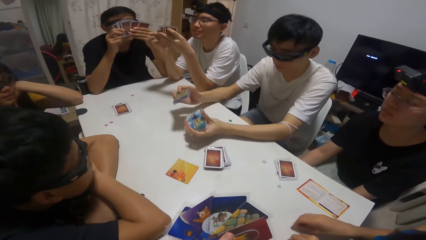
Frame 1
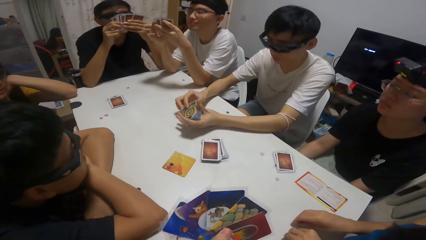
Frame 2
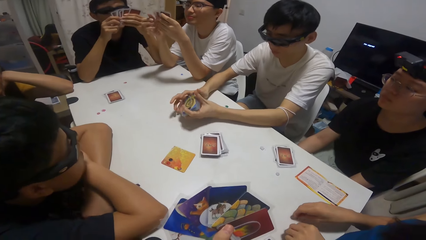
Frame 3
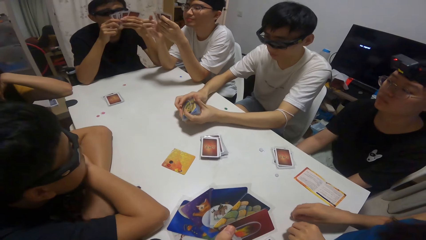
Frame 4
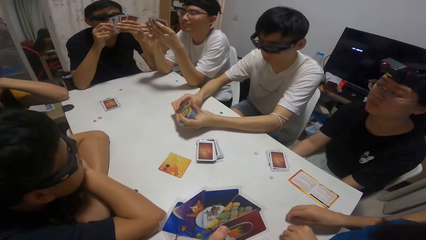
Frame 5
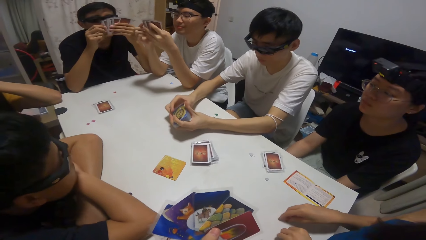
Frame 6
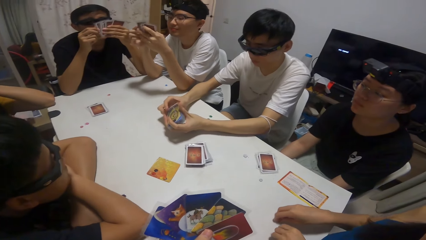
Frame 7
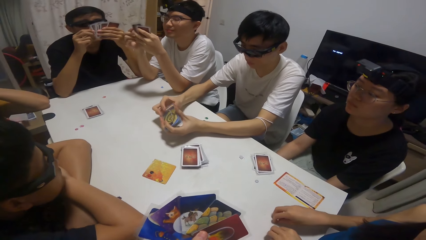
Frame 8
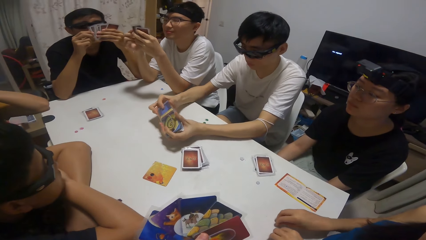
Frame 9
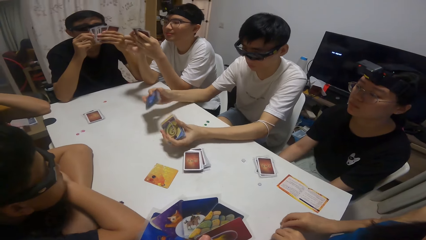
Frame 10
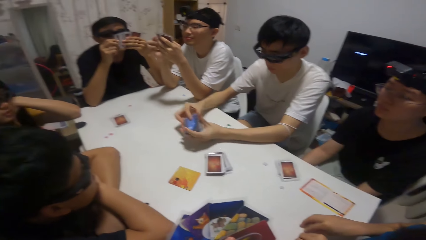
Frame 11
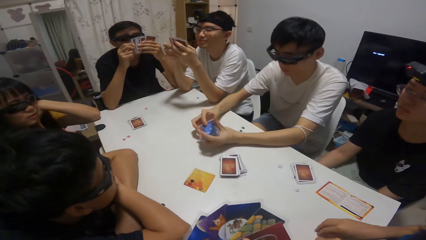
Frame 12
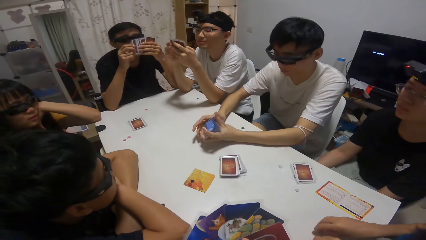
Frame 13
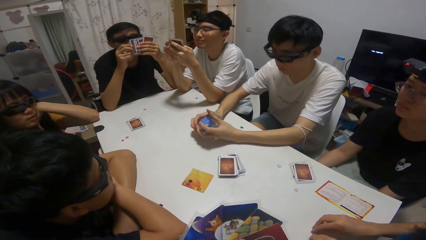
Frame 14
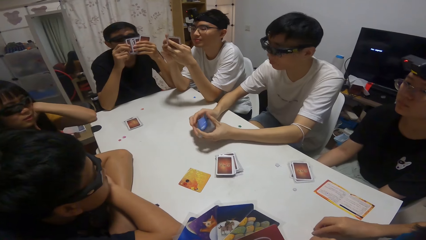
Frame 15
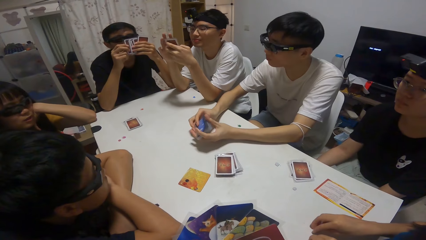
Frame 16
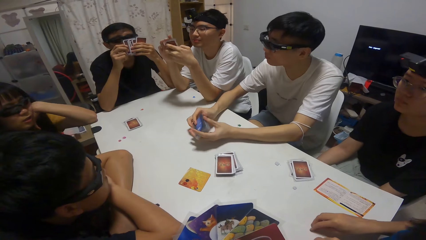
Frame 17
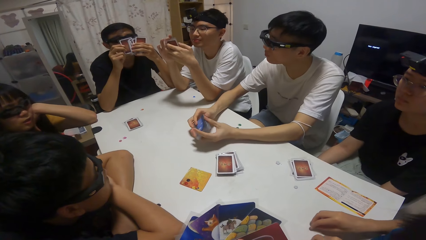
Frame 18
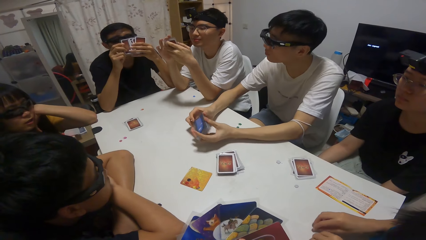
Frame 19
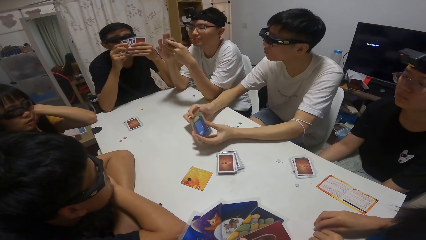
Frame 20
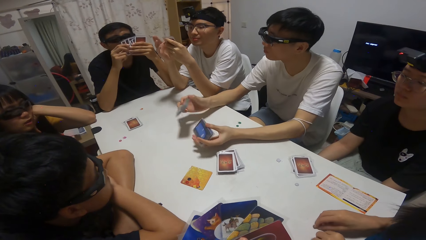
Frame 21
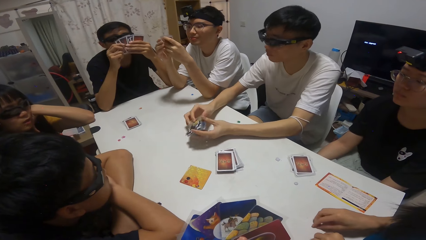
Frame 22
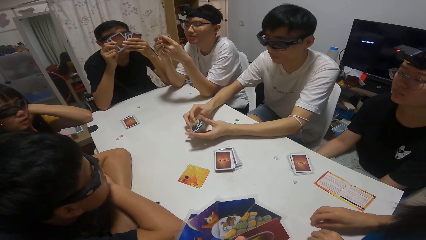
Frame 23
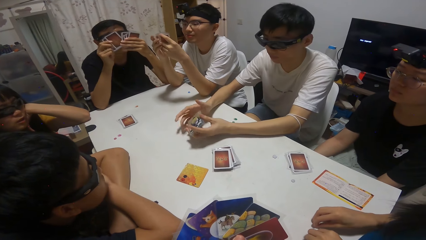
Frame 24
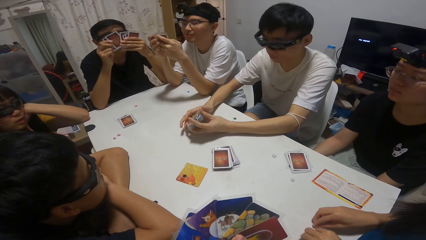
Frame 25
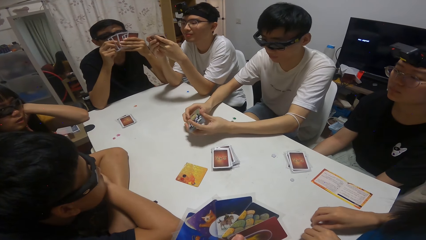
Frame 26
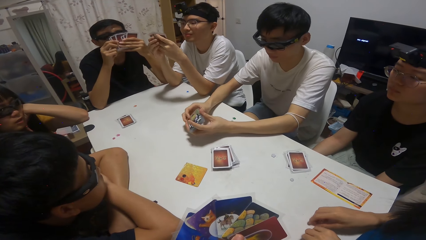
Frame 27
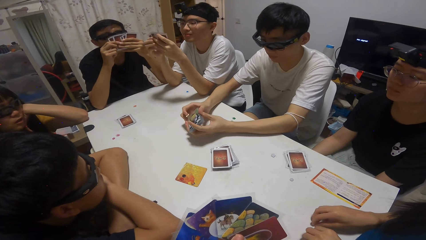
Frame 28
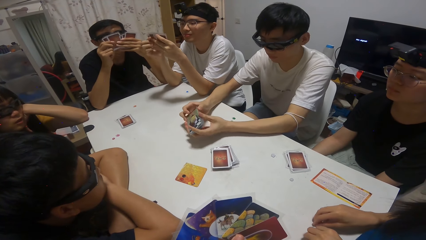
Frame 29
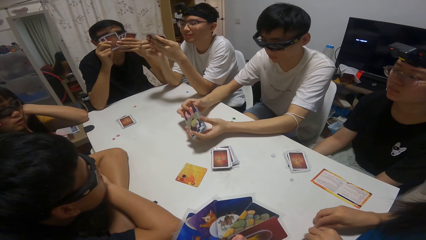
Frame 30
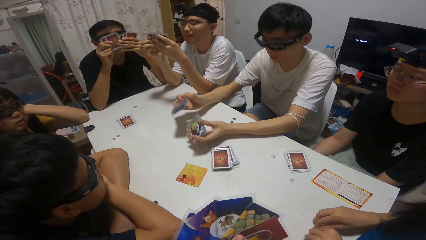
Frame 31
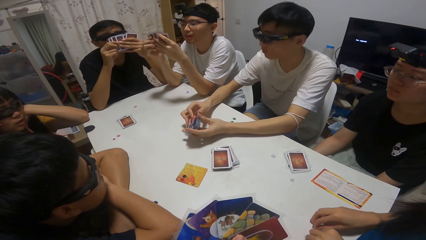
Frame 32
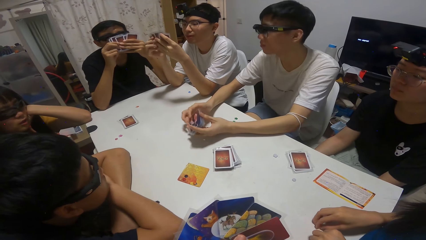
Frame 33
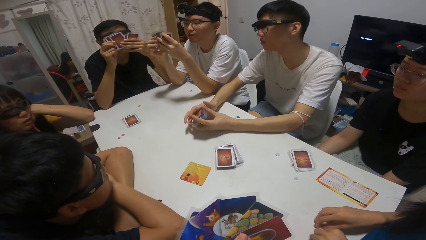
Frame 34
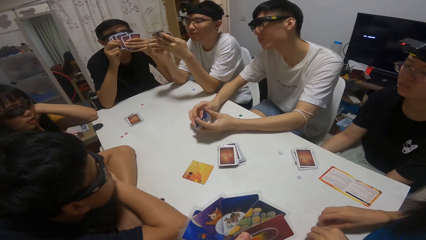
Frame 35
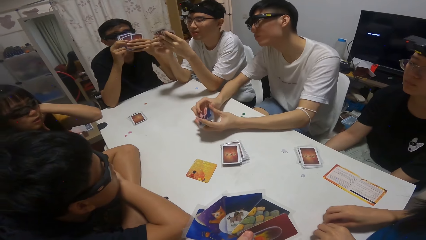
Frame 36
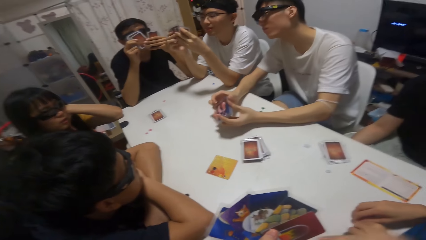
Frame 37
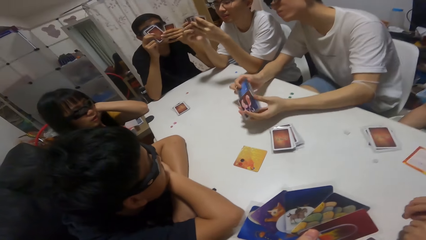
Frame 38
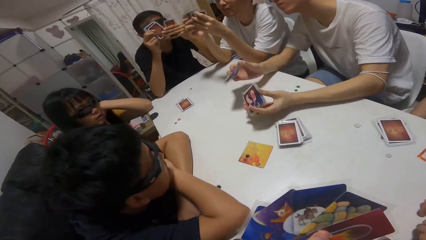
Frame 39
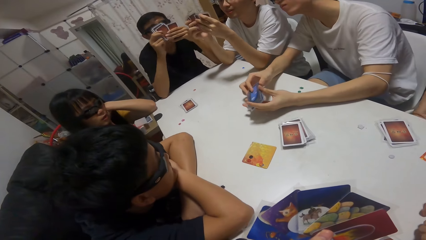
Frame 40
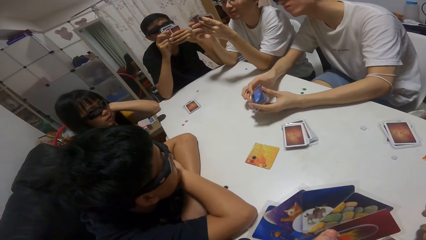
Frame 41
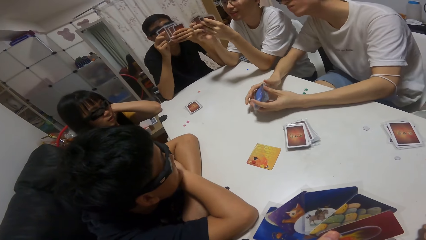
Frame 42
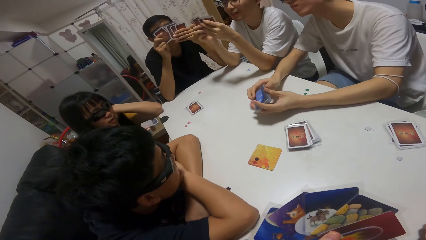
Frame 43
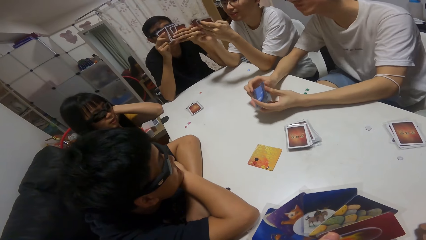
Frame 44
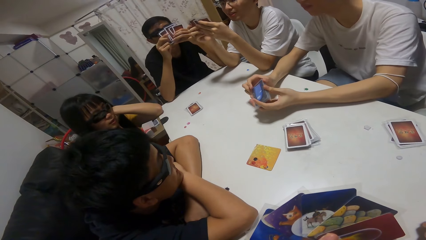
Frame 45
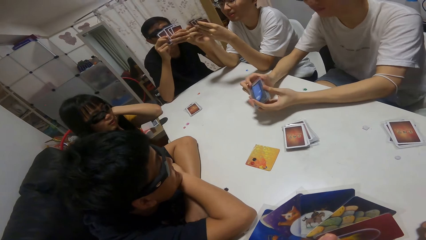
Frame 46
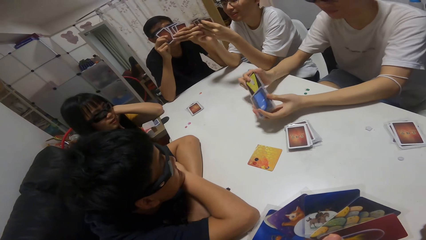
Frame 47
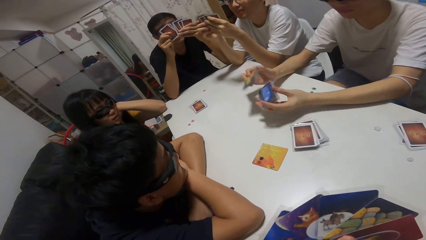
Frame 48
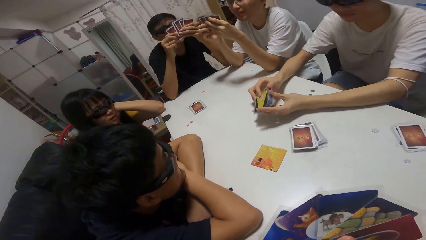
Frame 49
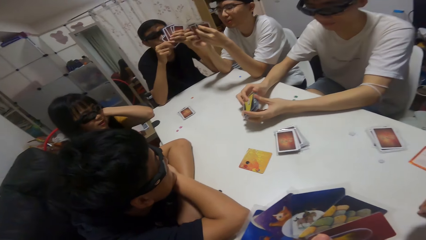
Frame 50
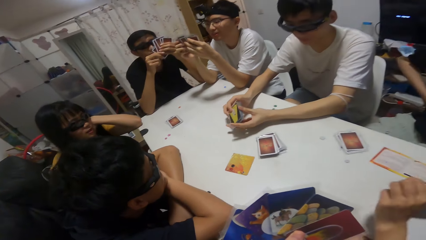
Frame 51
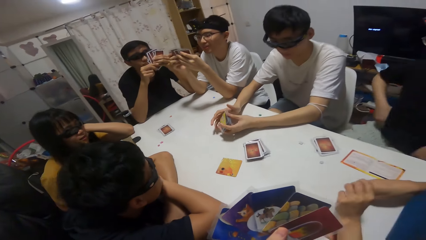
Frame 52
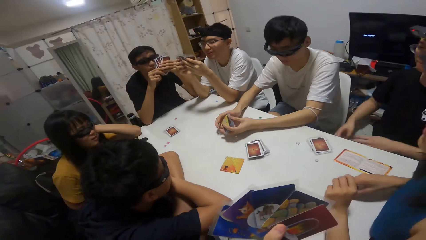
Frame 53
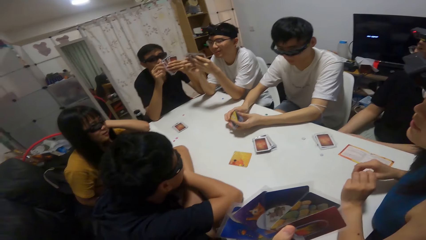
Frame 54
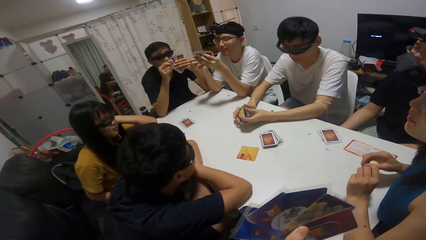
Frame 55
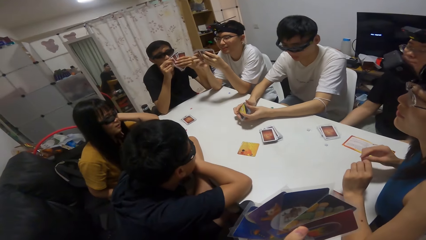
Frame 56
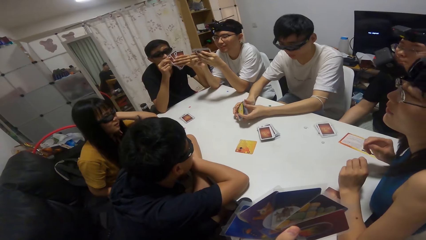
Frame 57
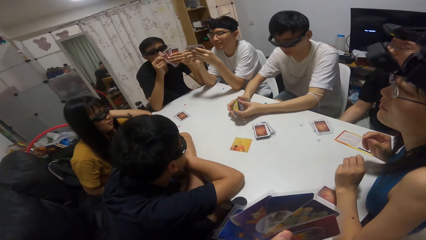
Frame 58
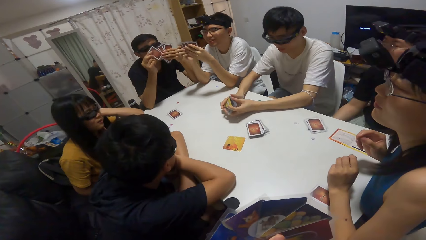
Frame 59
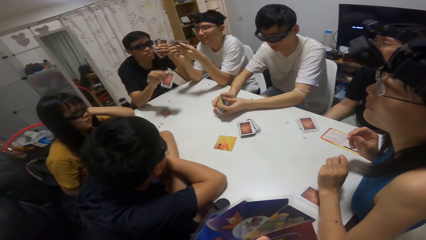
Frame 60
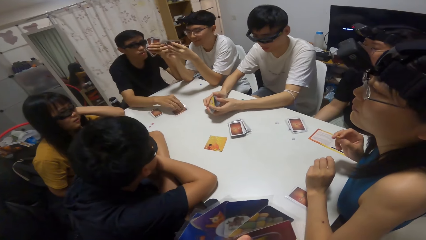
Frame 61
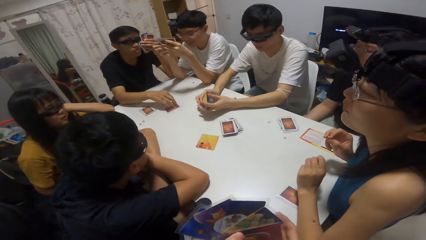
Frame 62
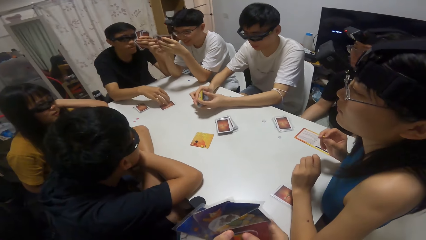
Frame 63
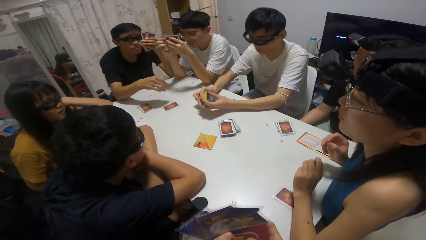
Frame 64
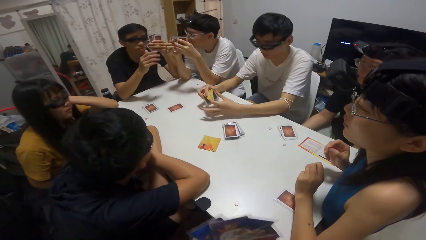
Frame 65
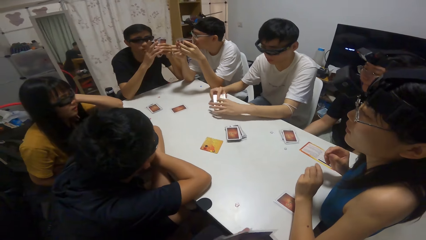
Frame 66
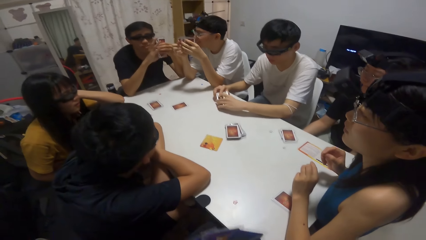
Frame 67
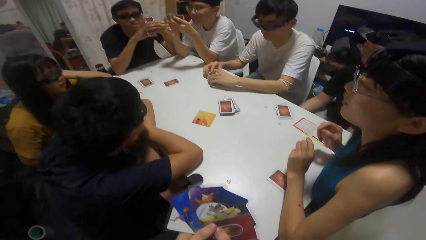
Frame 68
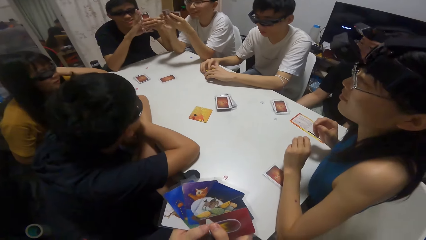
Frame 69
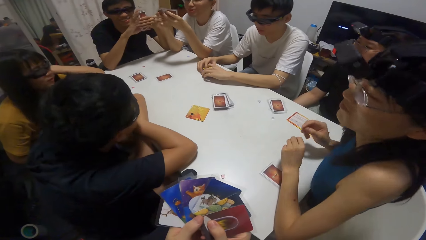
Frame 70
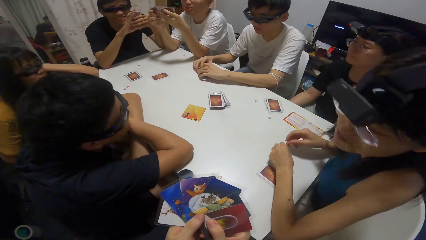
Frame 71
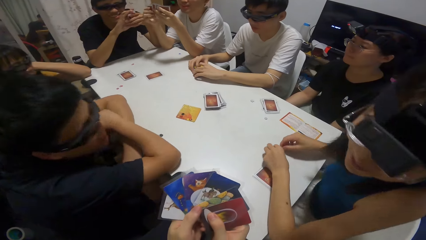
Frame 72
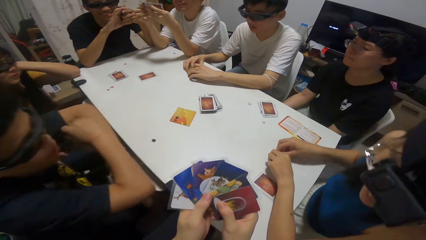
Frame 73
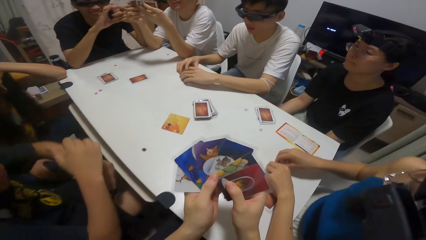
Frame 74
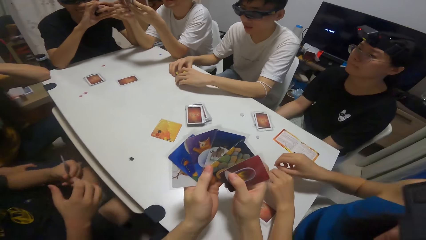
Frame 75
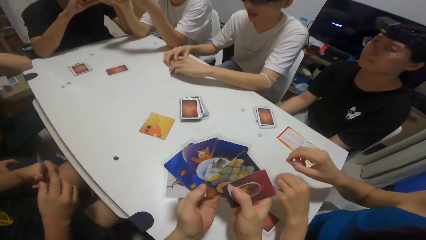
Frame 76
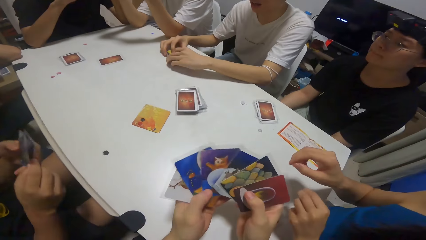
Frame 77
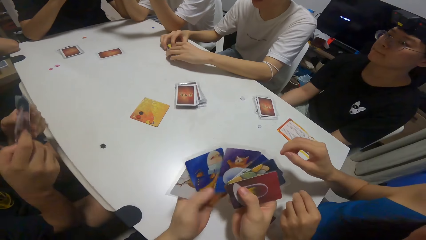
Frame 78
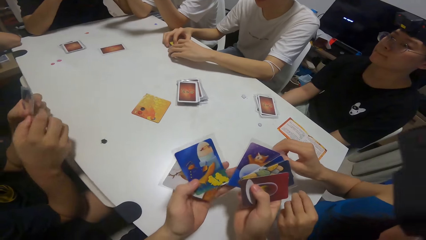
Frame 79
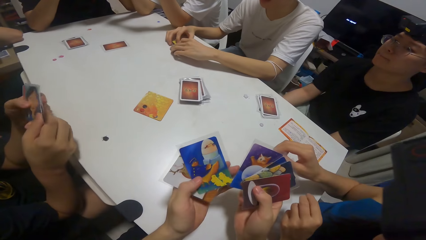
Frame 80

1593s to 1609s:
A boy drops a card on the table.
